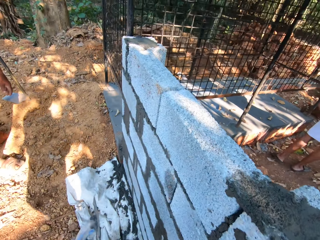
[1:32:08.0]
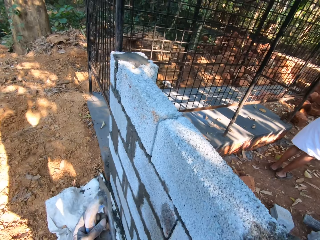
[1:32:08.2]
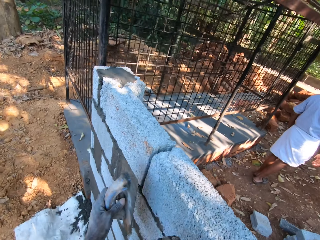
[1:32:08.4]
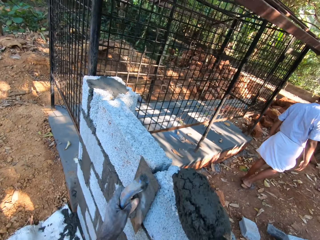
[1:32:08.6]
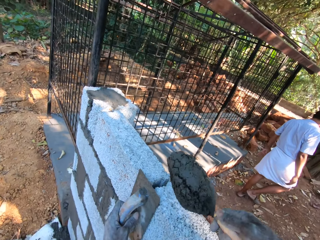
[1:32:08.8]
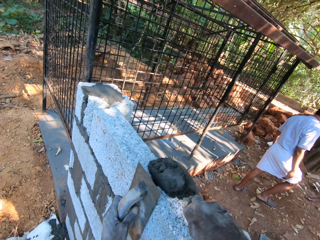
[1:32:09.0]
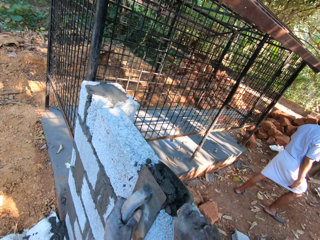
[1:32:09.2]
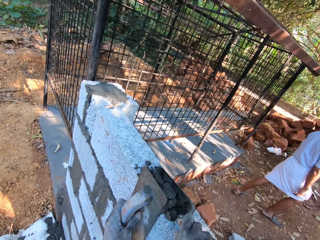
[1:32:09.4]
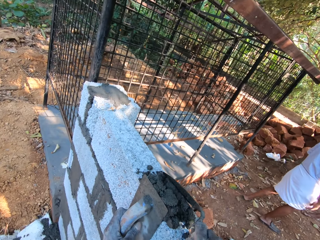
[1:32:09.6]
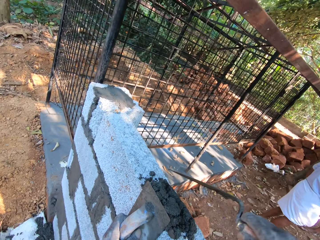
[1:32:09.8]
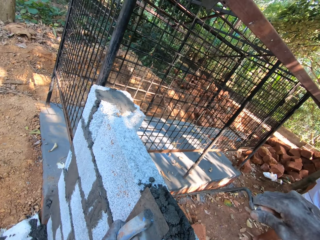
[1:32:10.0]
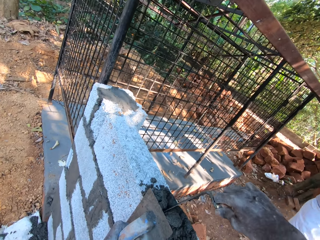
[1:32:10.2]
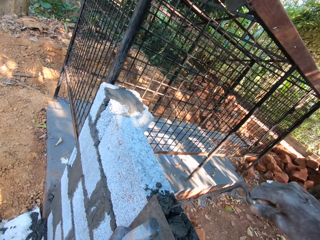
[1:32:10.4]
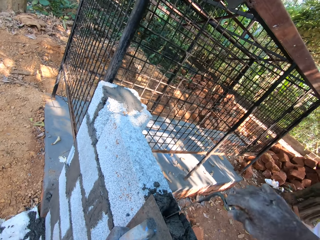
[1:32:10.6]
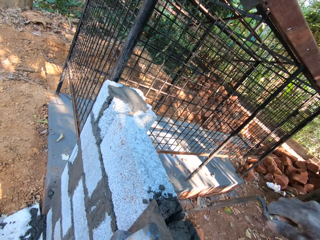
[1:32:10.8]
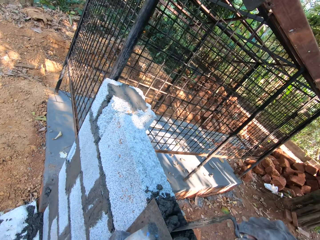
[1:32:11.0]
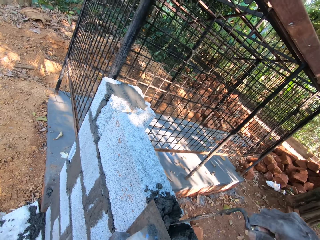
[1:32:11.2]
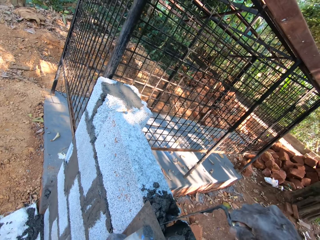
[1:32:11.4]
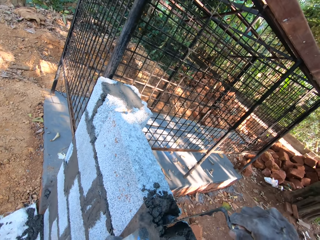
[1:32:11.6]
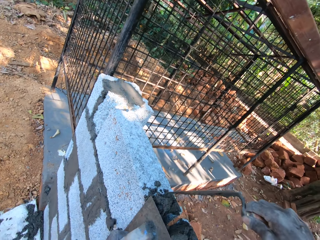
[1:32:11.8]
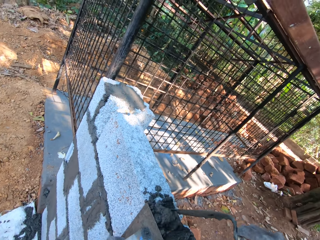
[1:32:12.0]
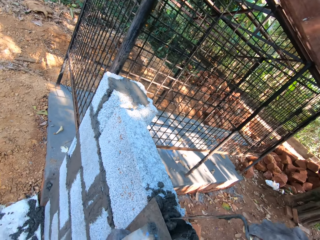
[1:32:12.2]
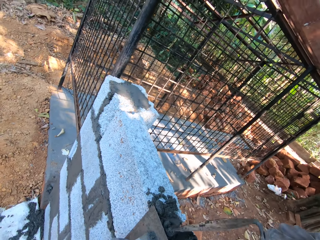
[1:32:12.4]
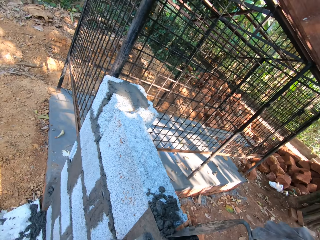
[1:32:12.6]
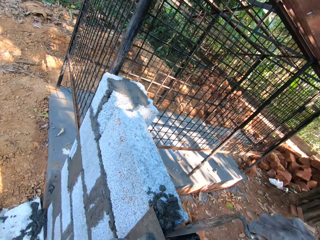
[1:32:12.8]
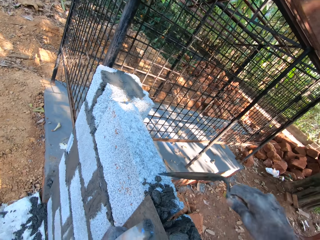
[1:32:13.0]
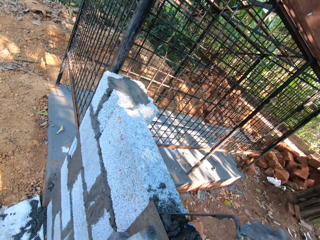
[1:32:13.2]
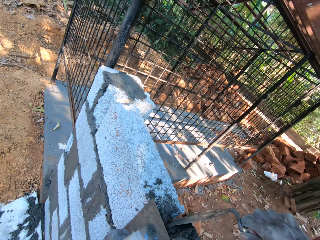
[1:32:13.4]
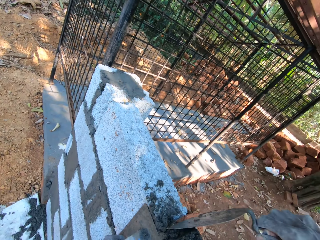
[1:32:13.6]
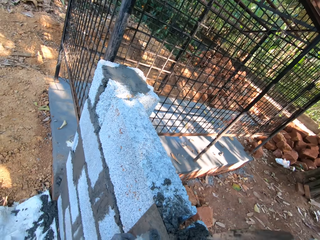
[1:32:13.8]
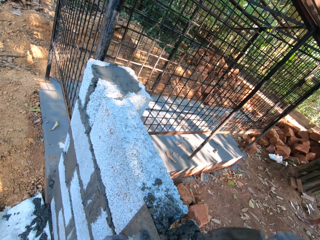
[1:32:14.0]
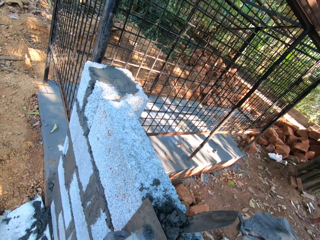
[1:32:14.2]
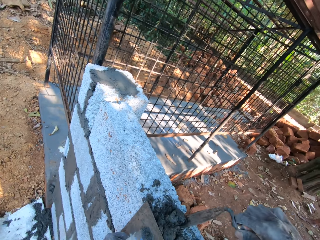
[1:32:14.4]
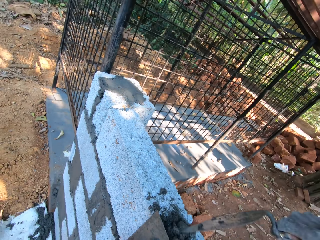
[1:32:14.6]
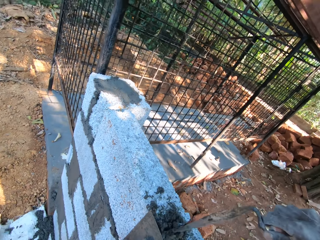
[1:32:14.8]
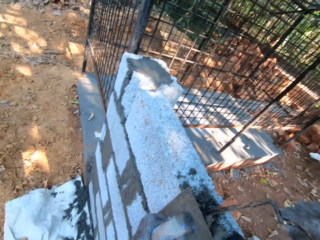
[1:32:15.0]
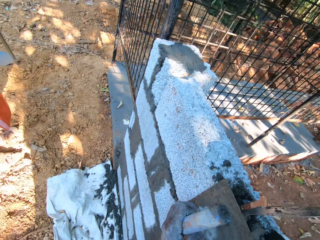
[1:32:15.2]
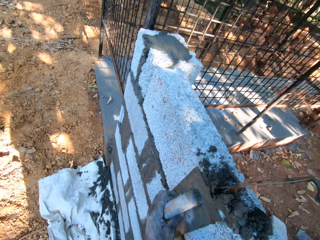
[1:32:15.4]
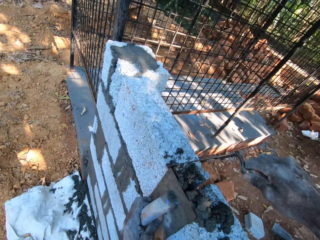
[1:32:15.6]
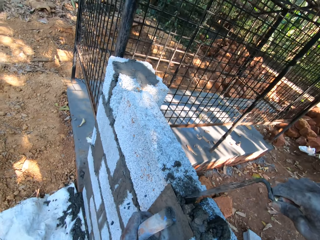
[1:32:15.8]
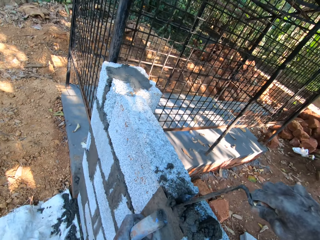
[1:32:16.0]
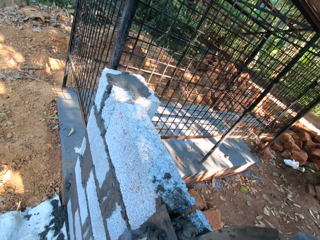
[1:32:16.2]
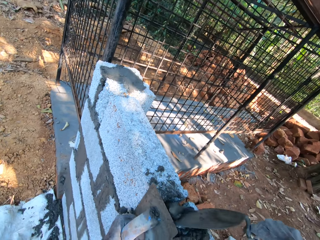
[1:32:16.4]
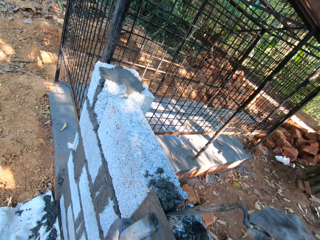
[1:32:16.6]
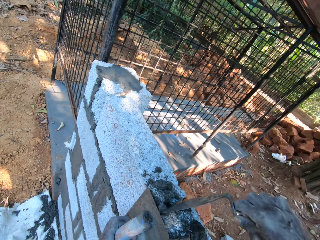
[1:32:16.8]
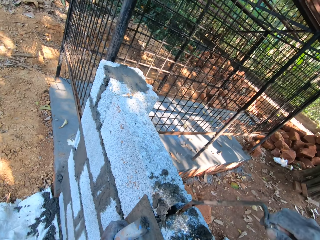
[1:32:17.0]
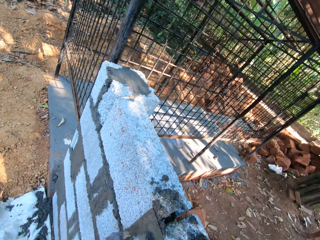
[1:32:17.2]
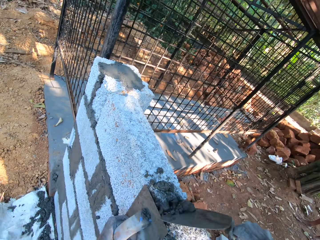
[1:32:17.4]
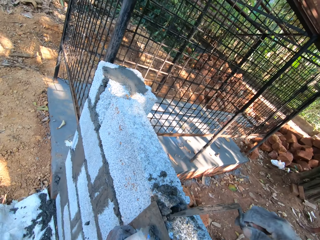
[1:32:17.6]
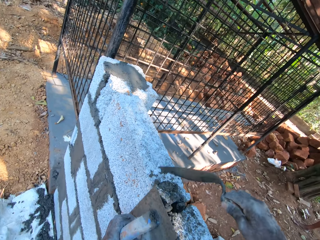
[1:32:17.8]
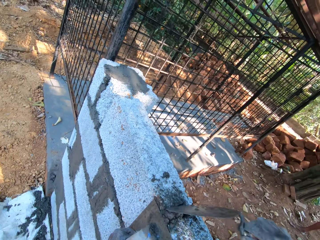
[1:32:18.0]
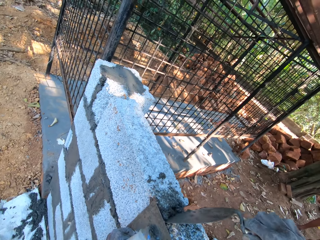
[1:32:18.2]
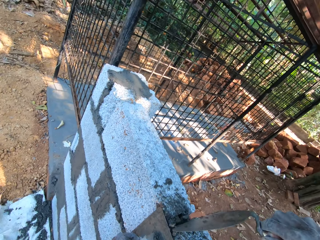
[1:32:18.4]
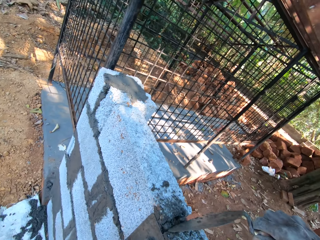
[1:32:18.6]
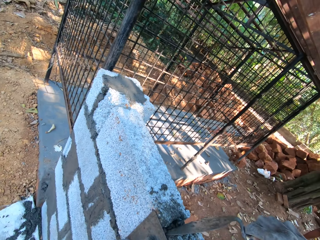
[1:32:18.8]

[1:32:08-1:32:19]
The camera wearer places the wooden float on the brickwork with his left hand. He pours the mortar on the brickwork with the brick trowel in his right hand. He scoops the mortar in the brickwork with the brick trowel in his right hand, in the space between the bricks.

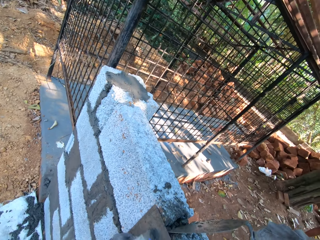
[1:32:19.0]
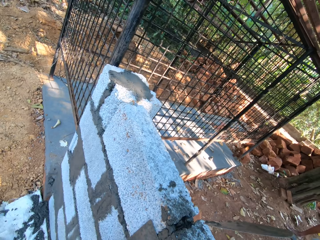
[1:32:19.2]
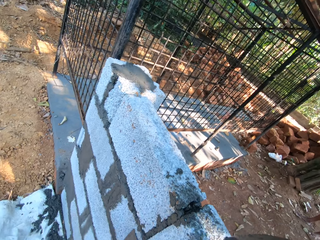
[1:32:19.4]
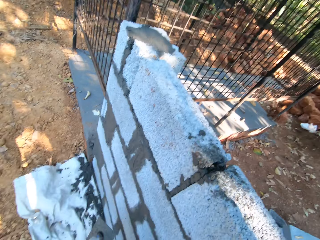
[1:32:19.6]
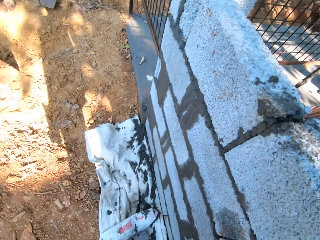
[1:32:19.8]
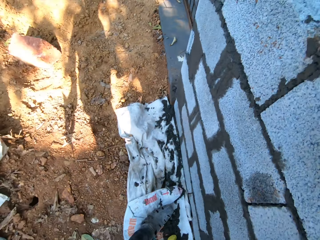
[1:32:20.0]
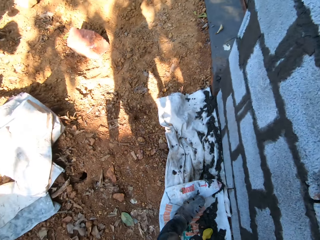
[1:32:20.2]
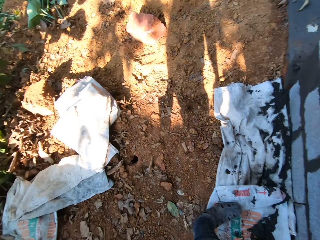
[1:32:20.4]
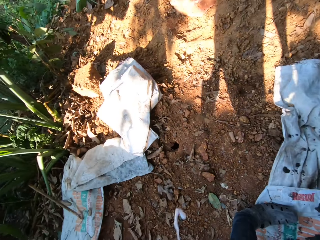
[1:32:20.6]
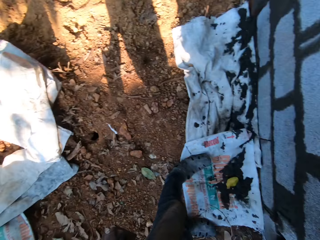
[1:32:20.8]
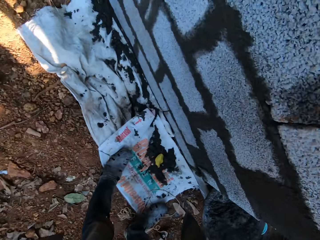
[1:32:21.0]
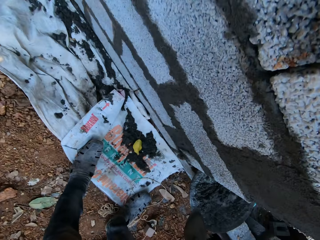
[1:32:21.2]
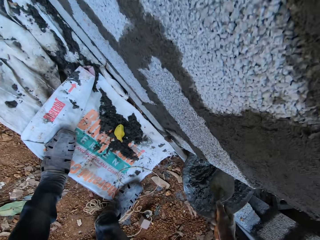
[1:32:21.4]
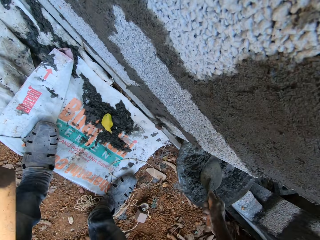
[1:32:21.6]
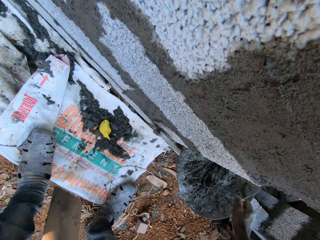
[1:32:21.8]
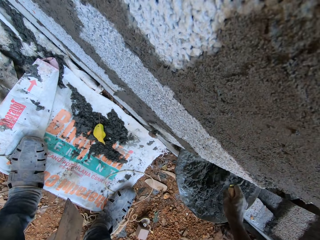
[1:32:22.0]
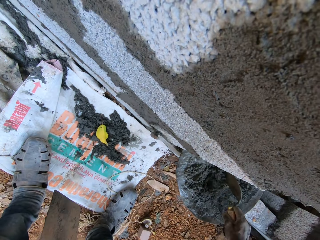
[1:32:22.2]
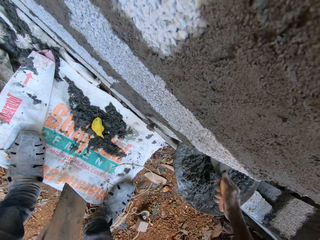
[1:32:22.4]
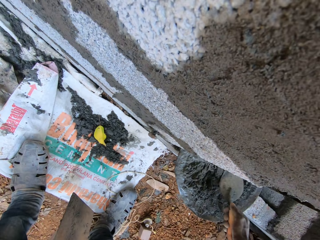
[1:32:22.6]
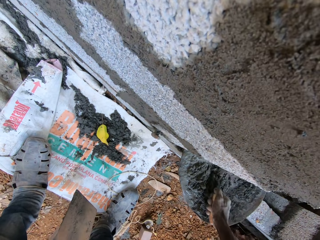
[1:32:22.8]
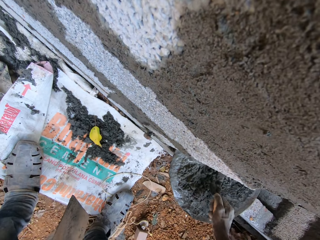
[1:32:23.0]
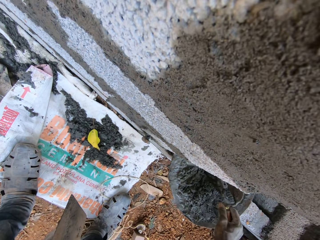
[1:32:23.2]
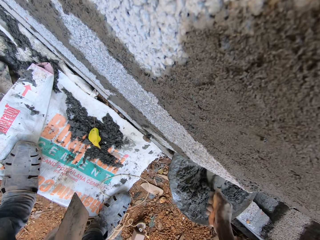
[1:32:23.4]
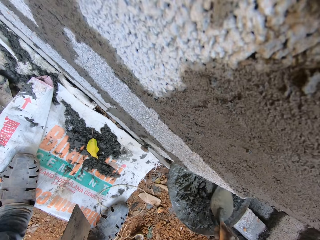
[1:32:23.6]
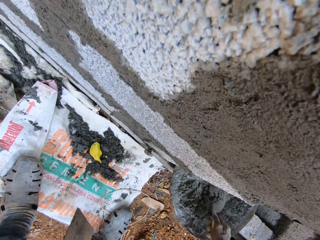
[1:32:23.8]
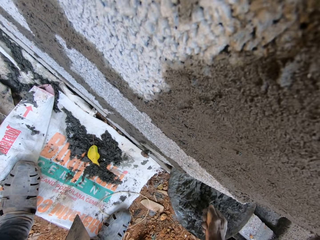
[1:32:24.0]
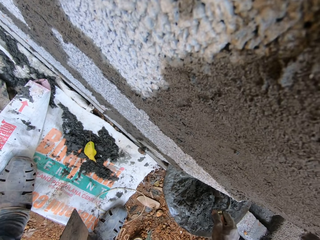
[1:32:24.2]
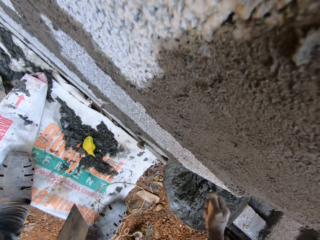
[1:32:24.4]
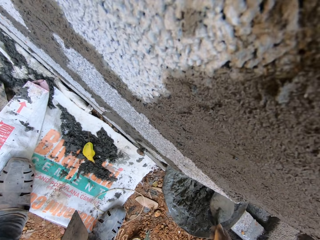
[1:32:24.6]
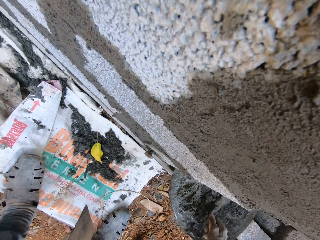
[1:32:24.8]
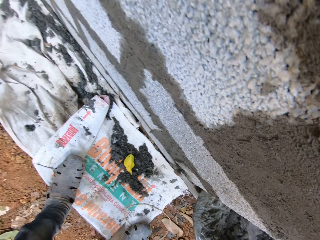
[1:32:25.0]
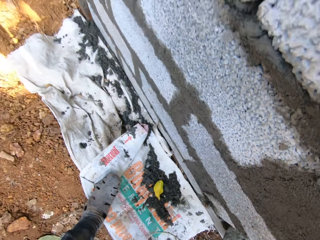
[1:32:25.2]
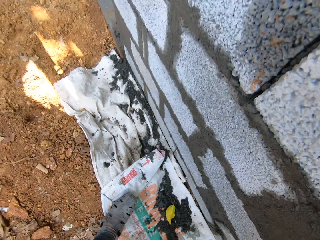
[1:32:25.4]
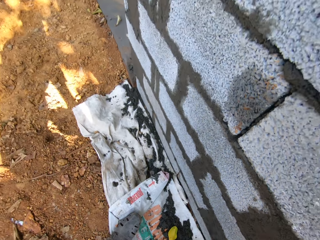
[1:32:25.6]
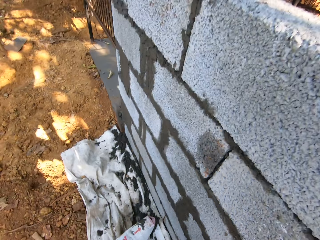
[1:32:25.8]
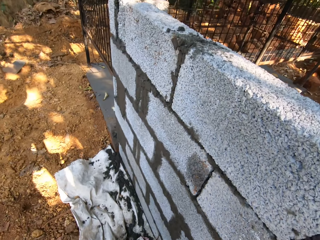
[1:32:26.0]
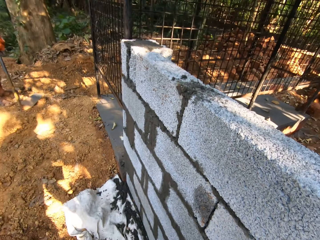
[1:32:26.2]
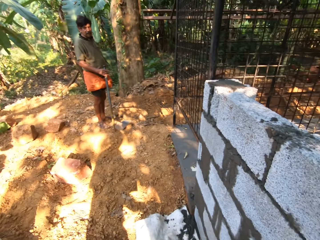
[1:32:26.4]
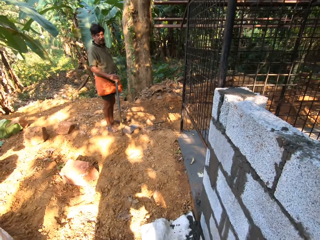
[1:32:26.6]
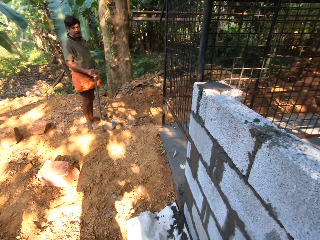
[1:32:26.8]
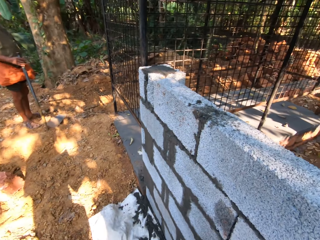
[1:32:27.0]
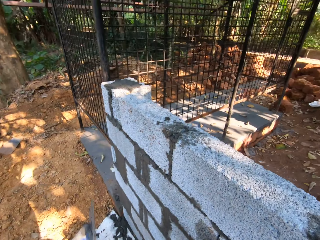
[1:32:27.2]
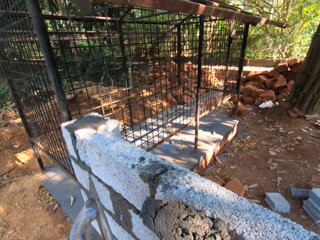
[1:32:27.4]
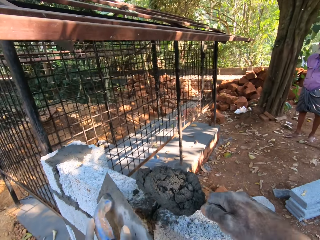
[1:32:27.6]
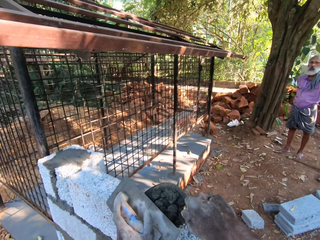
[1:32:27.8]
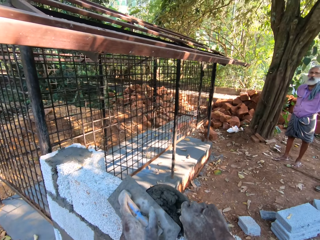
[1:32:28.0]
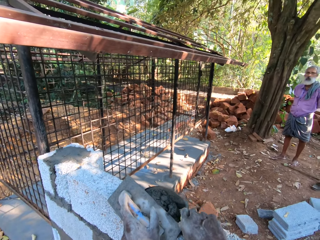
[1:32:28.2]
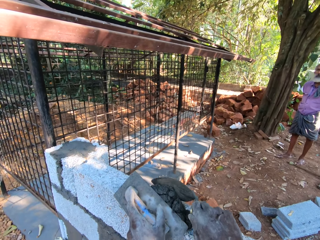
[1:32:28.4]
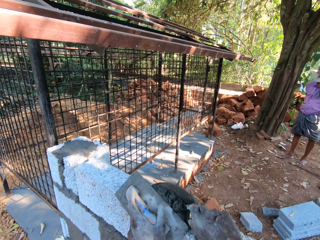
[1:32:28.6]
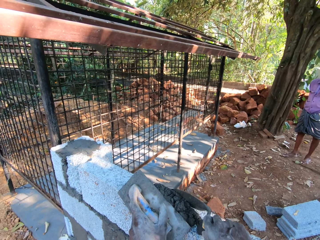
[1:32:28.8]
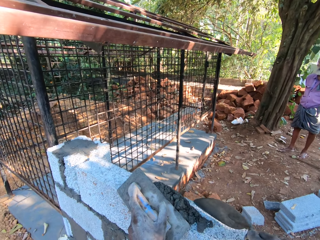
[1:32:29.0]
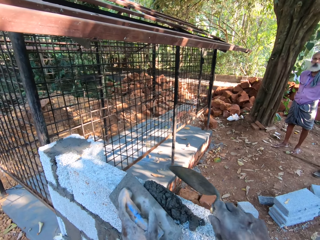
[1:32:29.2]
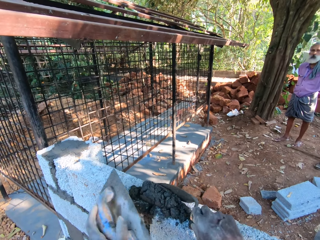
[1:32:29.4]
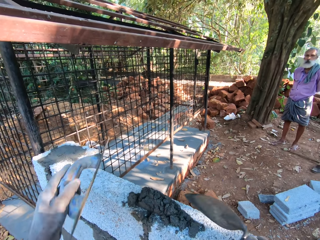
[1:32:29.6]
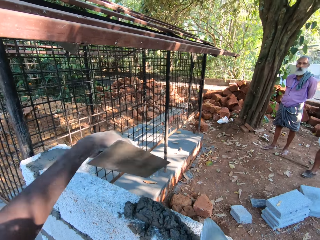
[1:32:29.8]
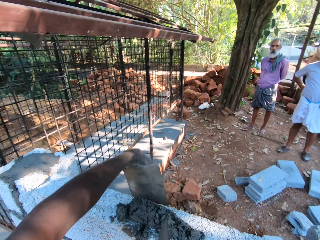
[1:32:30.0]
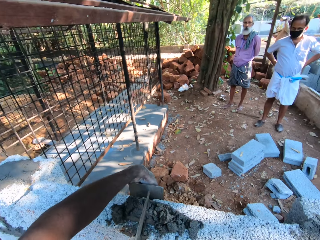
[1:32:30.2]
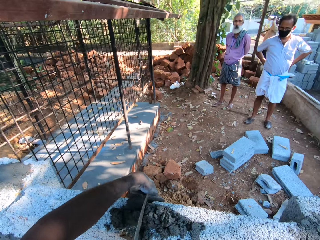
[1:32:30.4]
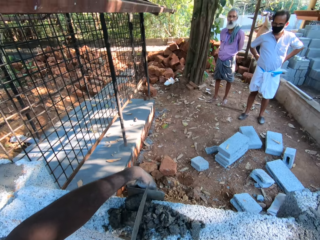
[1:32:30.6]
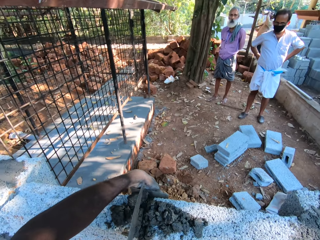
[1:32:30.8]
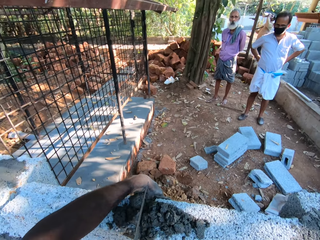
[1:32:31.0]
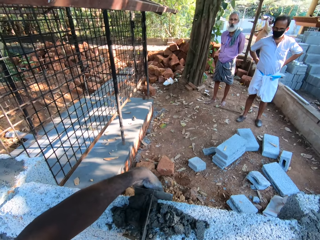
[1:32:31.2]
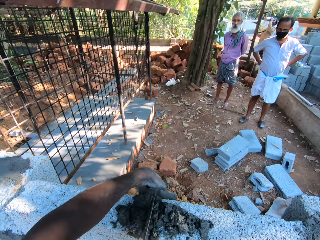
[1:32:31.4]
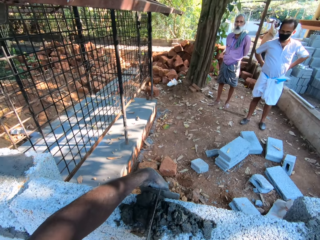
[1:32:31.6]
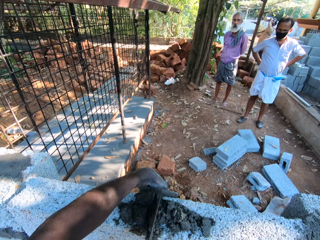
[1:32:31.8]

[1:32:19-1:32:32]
The camera wearer converses. He mixes the mortar in the head pan with the brick trowel in his right hand. He takes the mortar with the brick trowel in his right hand. He walks left. He places the wooden float on the brickwork with his left hand. He pours the mortar on the brickwork with the brick trowel in his right hand. He removes the wooden float on the bricks. He places the wooden float on the brickwork with his left hand. He scoops the mortar in the brickwork with the brick trowel in his right hand, in the space between the bricks.
